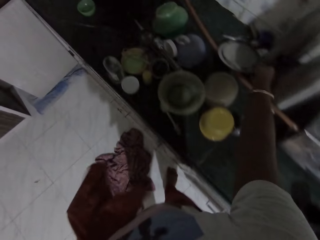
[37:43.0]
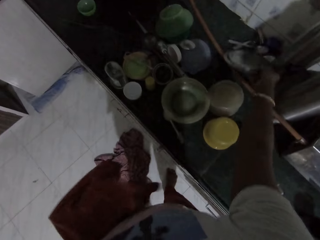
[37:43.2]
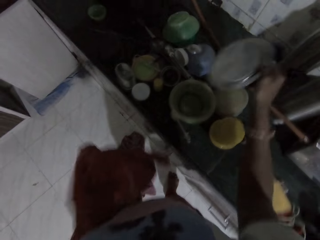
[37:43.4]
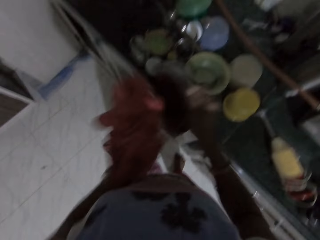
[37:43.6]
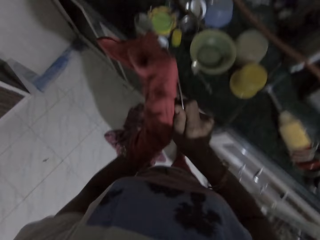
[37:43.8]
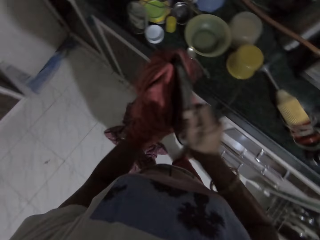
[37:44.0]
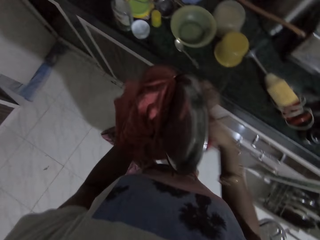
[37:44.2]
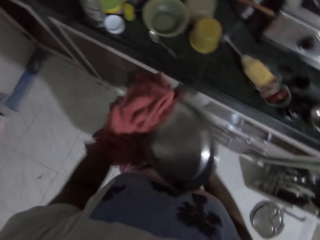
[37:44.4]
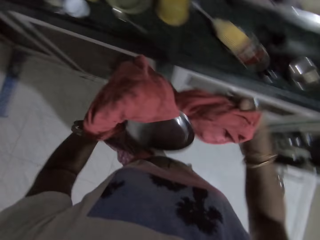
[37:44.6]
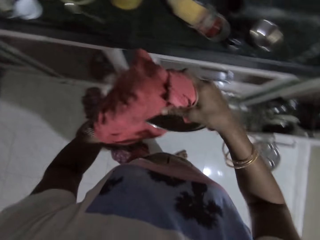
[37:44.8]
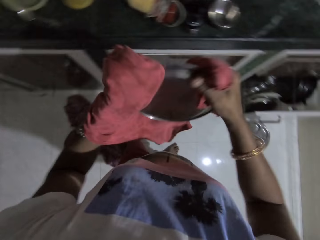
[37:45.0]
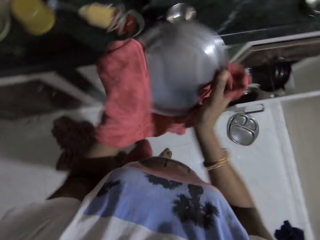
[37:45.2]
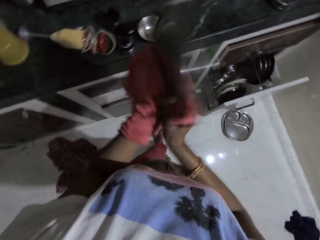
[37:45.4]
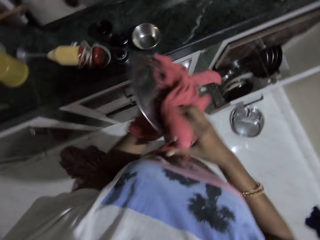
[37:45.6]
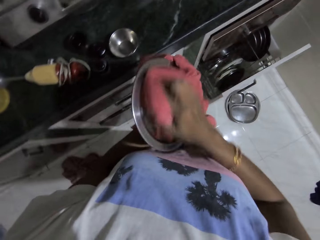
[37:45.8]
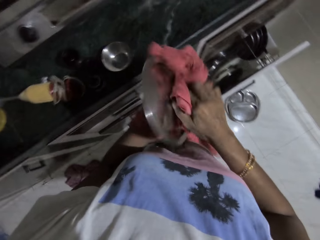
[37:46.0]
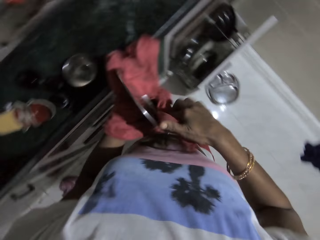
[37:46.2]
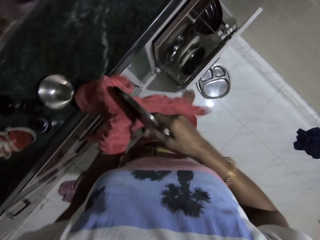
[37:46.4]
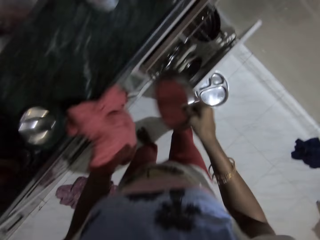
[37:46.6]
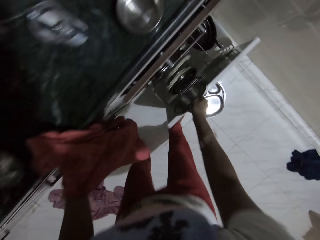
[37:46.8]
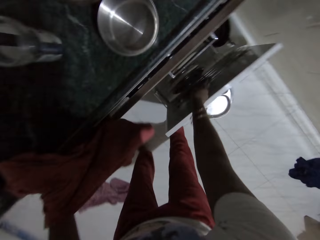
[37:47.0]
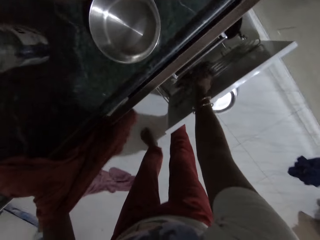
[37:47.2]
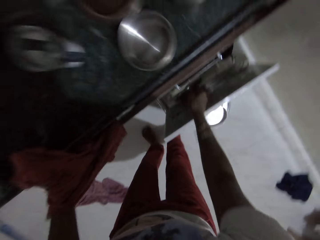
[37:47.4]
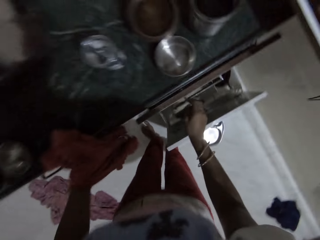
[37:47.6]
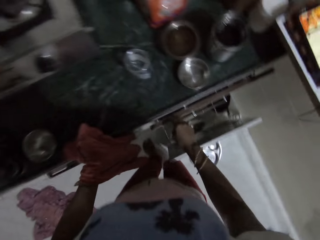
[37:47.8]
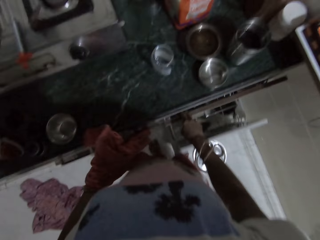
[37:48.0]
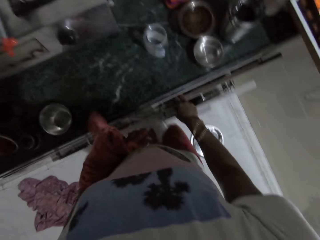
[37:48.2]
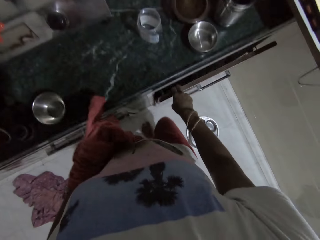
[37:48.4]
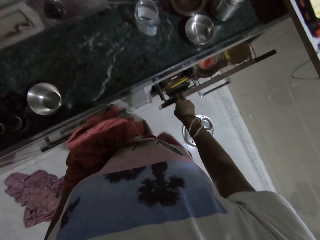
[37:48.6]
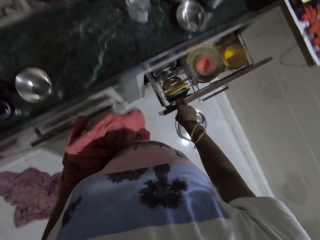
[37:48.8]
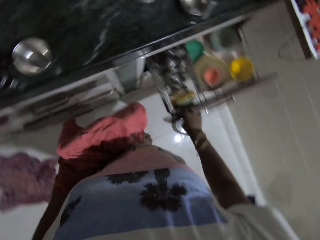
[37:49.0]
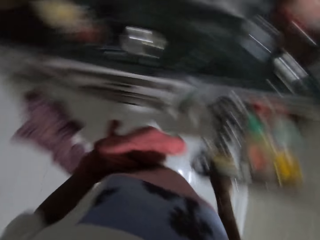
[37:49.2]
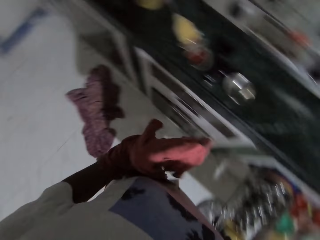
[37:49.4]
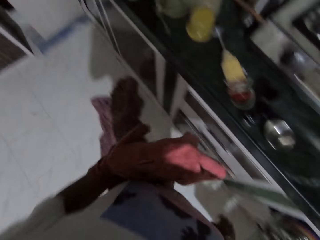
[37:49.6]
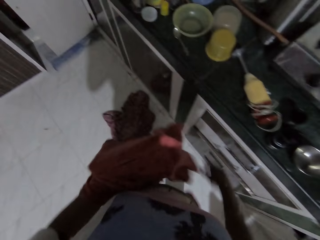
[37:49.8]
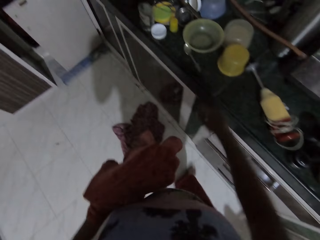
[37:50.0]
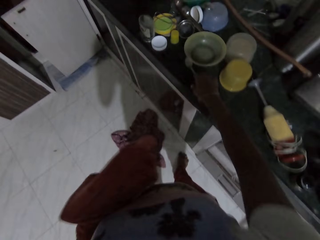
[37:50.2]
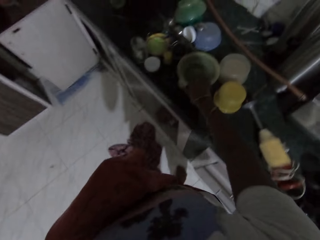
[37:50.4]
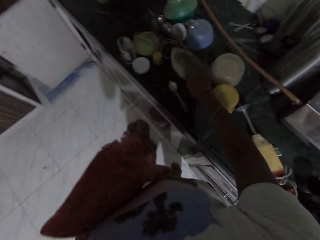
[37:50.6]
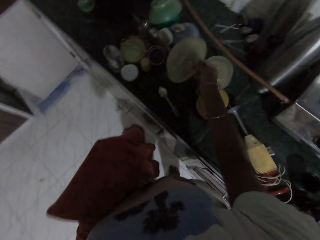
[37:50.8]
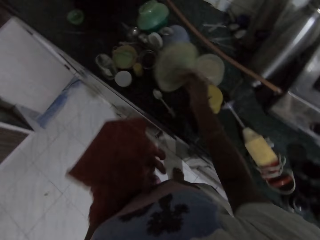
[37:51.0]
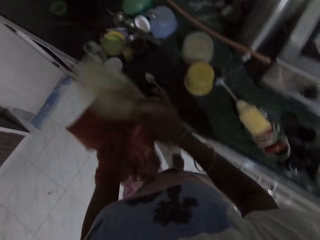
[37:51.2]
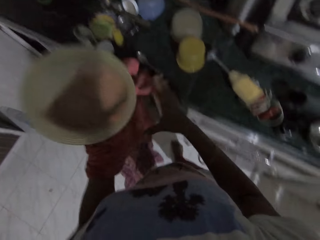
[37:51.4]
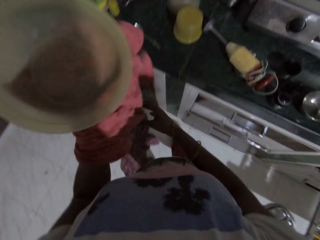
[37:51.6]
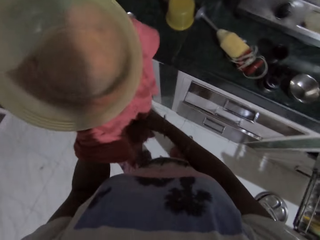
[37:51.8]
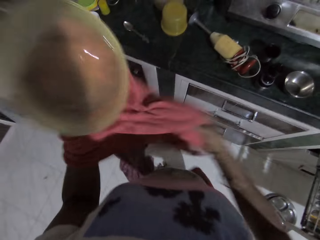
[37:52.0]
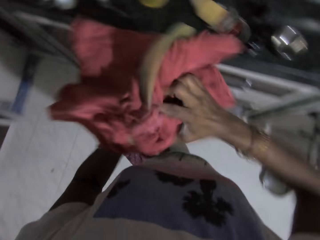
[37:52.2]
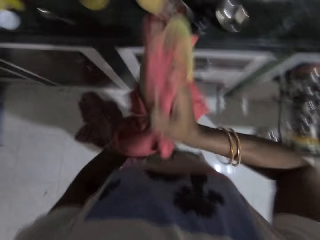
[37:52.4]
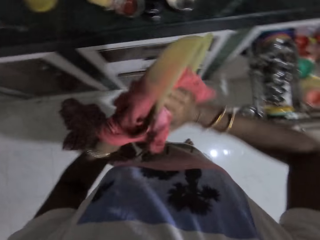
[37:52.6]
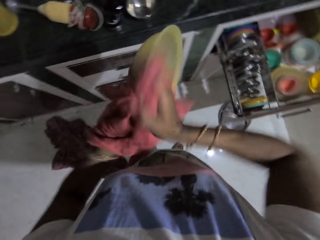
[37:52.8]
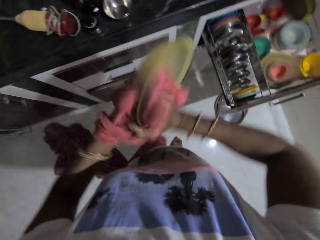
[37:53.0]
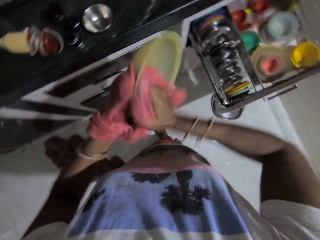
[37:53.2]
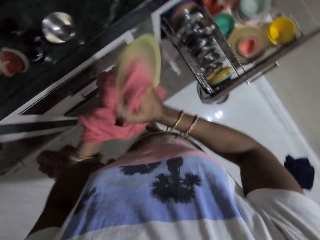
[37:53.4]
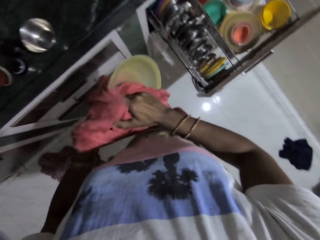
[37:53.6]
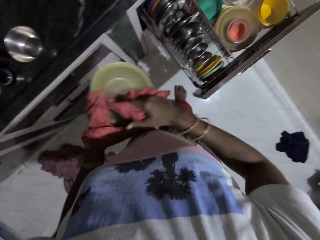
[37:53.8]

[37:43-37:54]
The camera wearer picks up a stainless ware from the cabinet with her right hand. She cleans the stainless ware in her right hand with the cloth in her left hand. She holds the stainless ware with the cloth in her left hand. She holds the hem of the cloth in her left hand with her right hand. She cleans the stainless ware with the cloth in both hands. She picks the stainless ware from the cloth in her left hand with her right hand. She drops the stainless ware in the dish rack in the drawer with her right hand. She closes the drawer of the cabinet with her right knee. She opens the drawer of the cabinet with her right hand. She turns around. She picks up a plastic plate from the cabinet with her right hand. She drops the plastic plate in her right hand in her left hand. She holds the hem of the cloth in her left hand with her right hand. She cleans the plastic plate in her left hand with the hem of the cloth in her right hand.

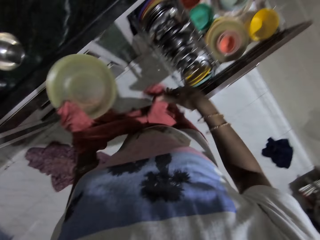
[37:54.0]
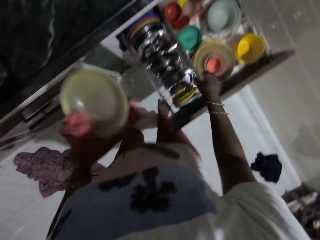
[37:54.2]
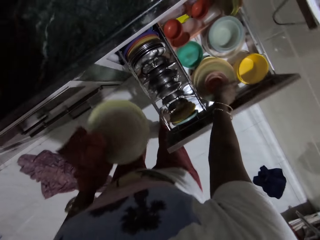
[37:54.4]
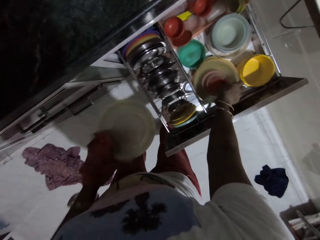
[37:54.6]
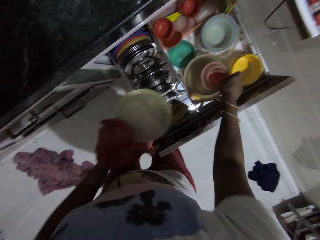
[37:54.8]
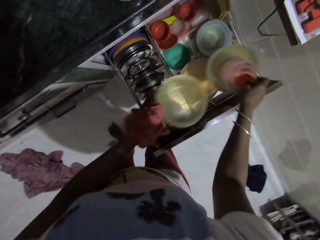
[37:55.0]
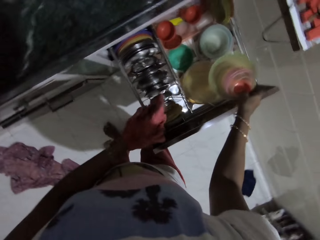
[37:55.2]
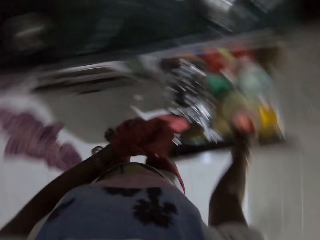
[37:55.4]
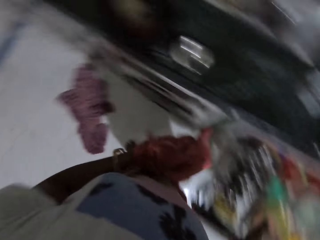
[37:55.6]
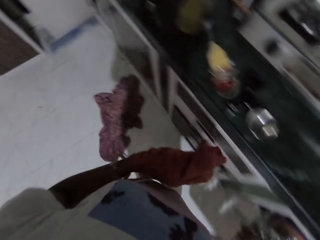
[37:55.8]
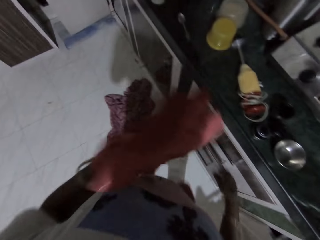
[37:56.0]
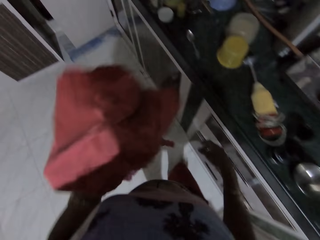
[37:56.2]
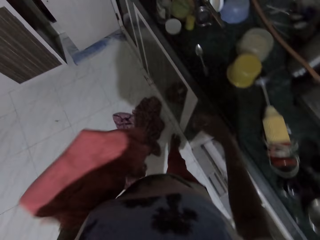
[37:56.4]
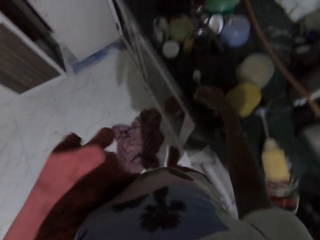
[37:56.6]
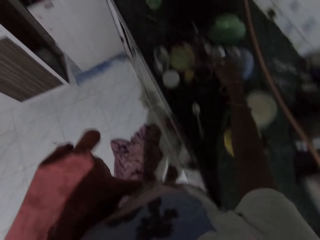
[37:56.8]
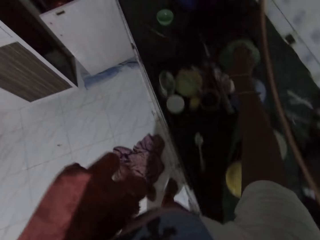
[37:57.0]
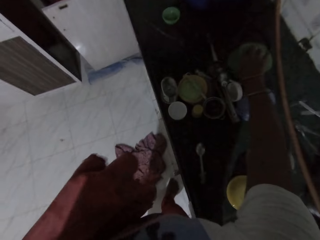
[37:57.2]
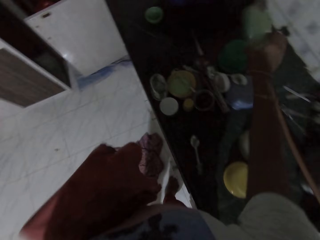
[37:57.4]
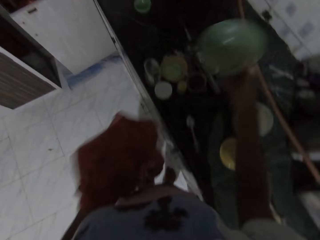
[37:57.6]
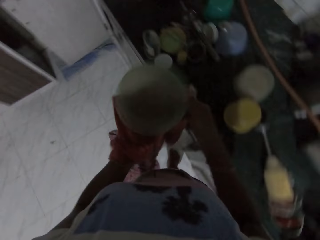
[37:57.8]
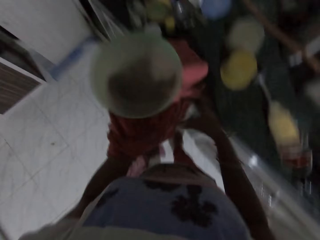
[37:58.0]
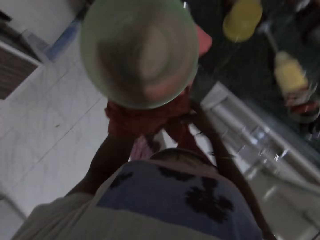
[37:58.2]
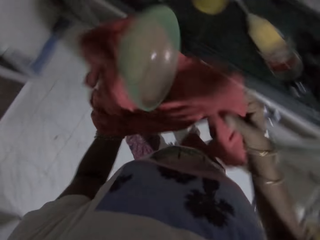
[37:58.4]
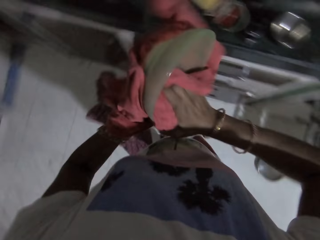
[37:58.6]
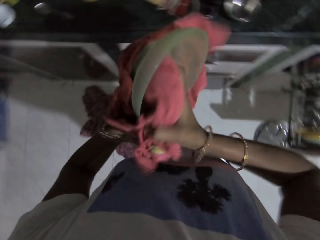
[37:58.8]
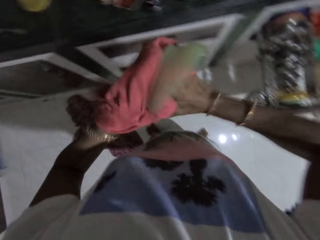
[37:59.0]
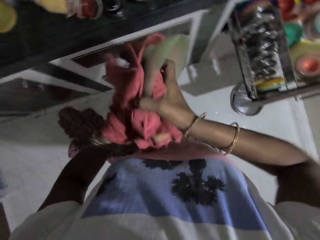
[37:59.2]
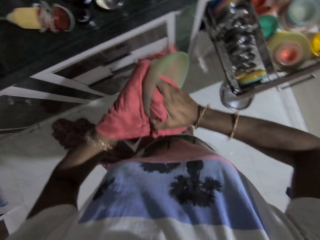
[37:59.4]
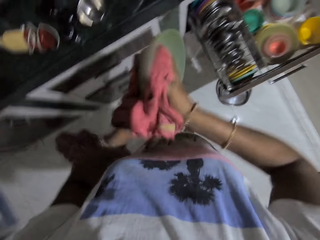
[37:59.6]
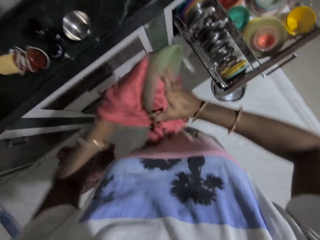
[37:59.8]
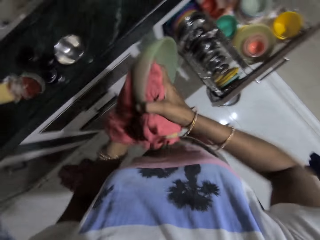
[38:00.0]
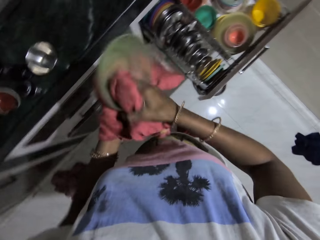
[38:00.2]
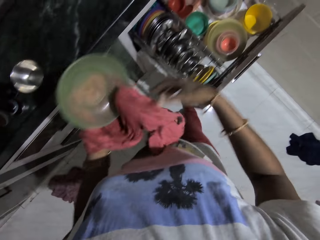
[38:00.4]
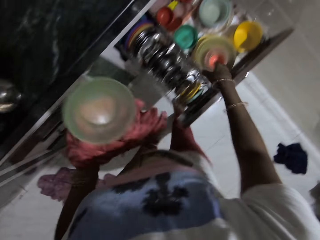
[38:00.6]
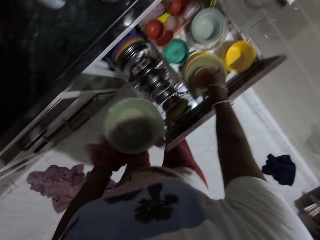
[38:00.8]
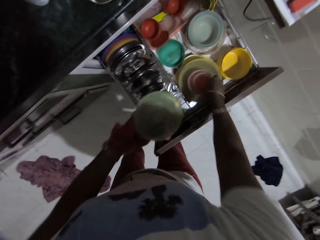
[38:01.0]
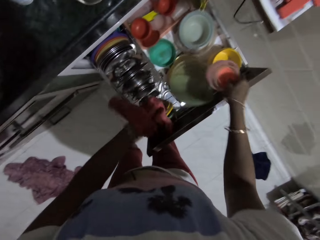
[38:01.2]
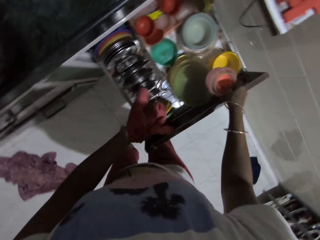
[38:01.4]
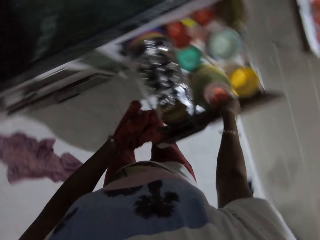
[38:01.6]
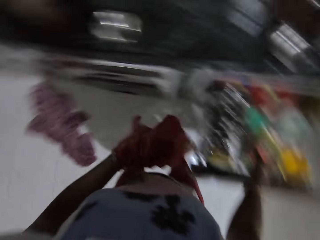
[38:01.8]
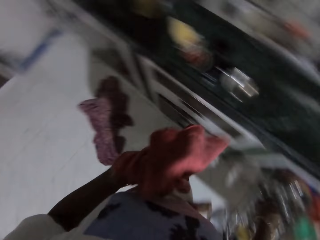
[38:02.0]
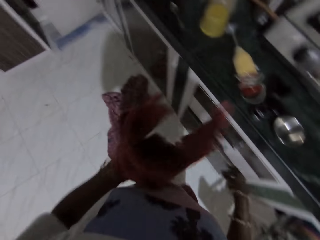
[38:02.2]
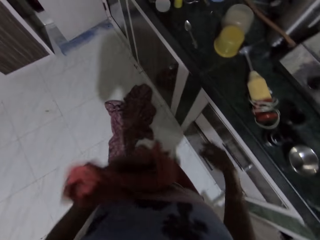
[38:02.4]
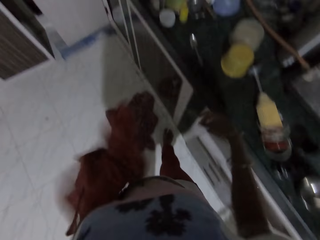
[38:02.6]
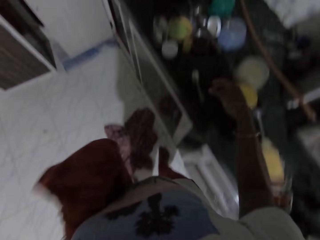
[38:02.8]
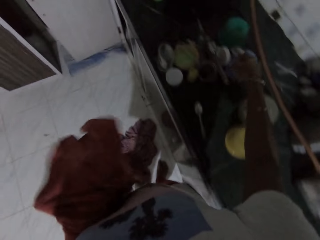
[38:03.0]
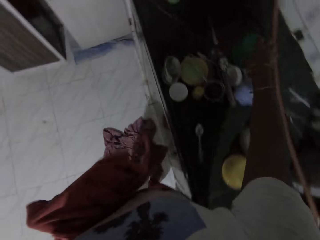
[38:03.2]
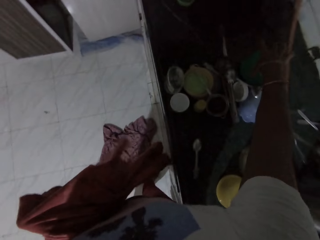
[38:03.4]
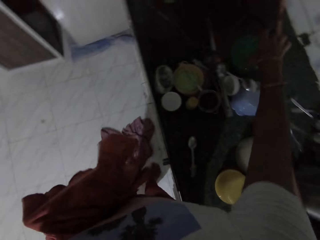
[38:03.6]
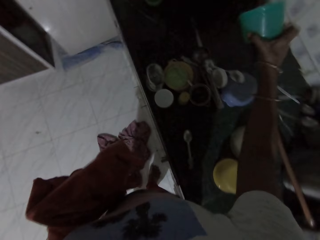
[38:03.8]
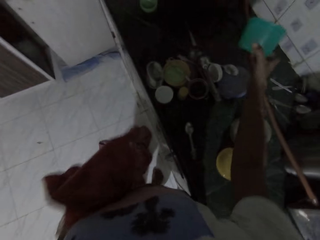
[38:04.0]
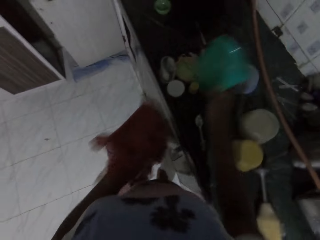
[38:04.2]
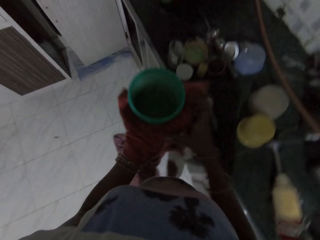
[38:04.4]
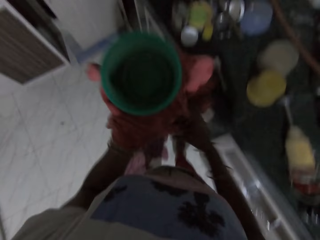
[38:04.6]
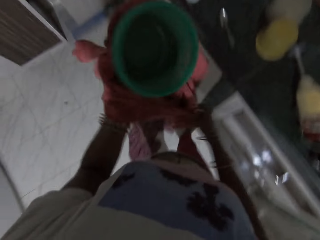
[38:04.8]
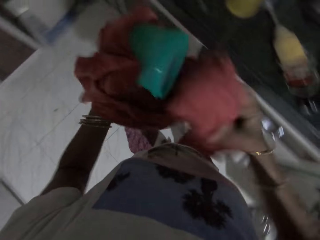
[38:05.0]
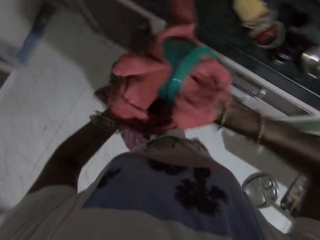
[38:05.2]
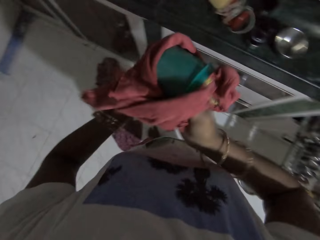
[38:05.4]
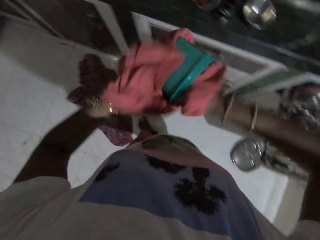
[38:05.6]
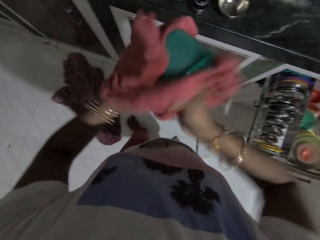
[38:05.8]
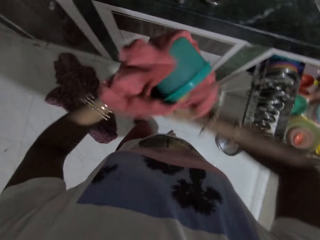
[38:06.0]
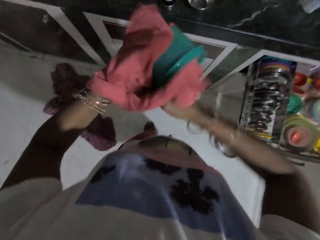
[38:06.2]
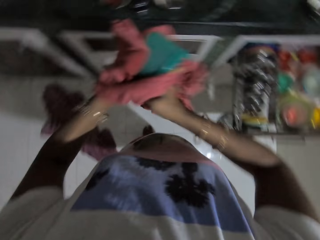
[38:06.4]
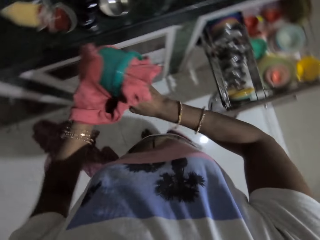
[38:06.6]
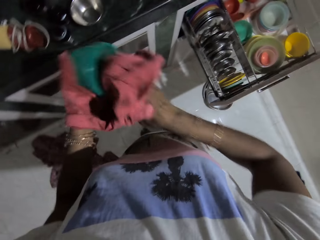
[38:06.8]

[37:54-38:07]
The camera wearer picks some plastic bowls from a stack of plastic bowls in the drawer with her right hand. She drops the plastic bowl in her left hand on the stack of plastic bowls in the cabinet. She drops the plastic bowls in her right hand on the stack of plastic bowls in the cabinet. She turns around. She picks up a plastic bowl from a pile of dishes on the cabinet with her right hand. She drops the plastic bowl in her right hand on her left hand. She holds the hem of the cloth in her left hand with her right hand. She cleans the plastic bowl in her left hand with the hem of the cloth in her right hand. She picks some plastic bowls from the stack of plastic bowls in the drawer with her right hand. She drops the plastic bowl in her left hand on the stack of plastic bowls in the drawer. She drops the plastic bowls on the stack of plastic bowls in the drawer with her right hand. She turns around. She holds a towel with the left hand. She picks up a plastic bowl from the pile of dishes on the cabinet with her right hand. She drops the plastic bowl in her right hand on her left hand. She holds the hem of the cloth in her left hand with her right hand. She cleans the plastic bowl in her left hand with the hem of the cloth in her right hand.
